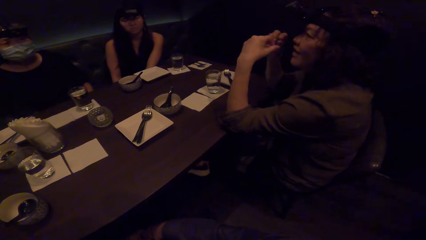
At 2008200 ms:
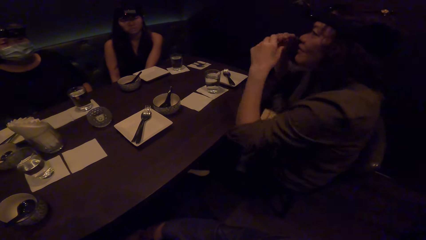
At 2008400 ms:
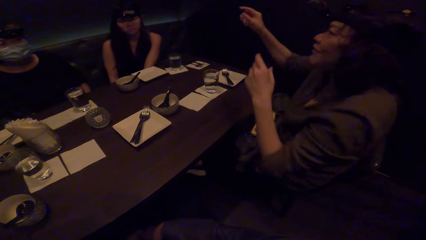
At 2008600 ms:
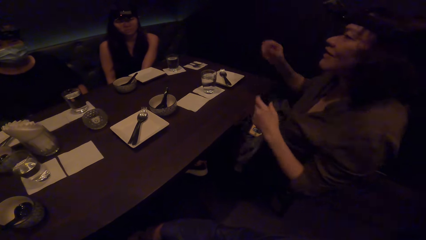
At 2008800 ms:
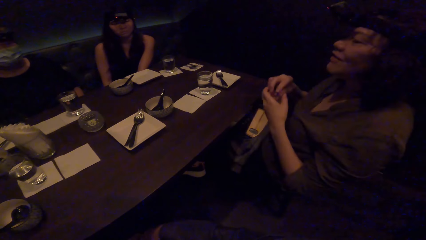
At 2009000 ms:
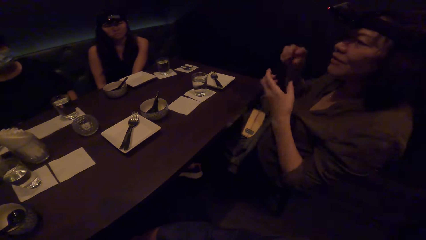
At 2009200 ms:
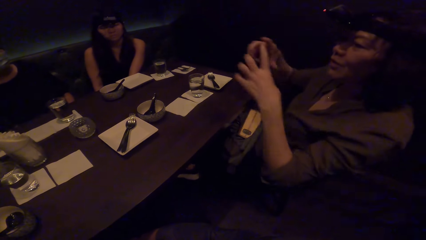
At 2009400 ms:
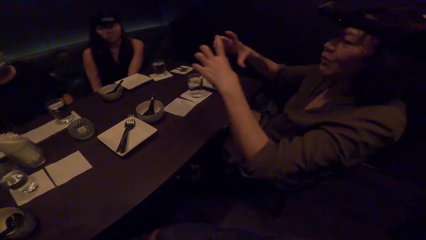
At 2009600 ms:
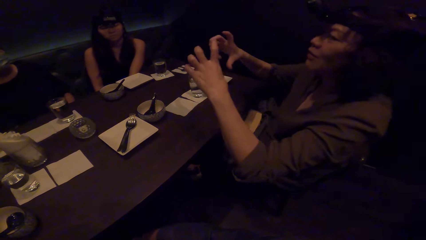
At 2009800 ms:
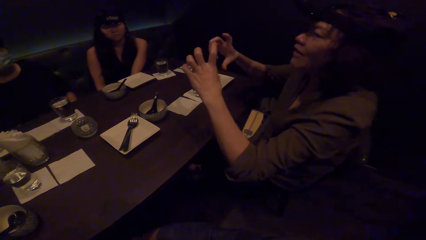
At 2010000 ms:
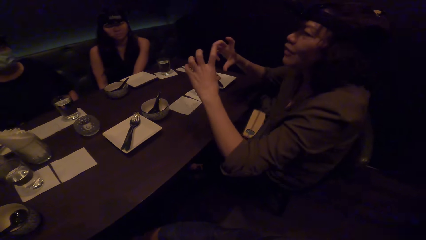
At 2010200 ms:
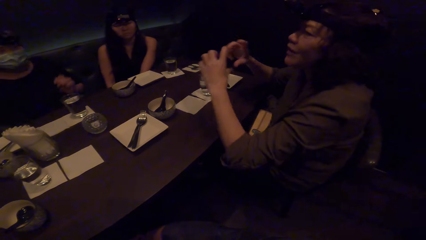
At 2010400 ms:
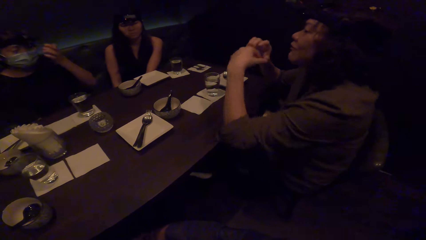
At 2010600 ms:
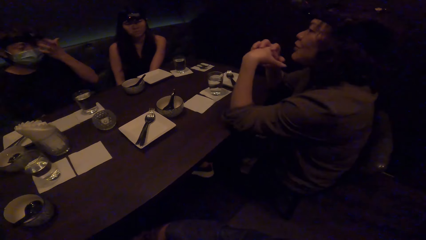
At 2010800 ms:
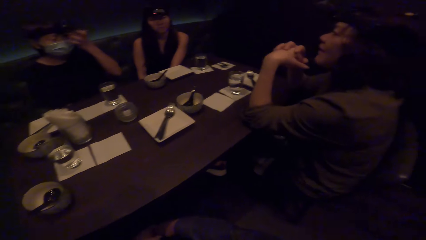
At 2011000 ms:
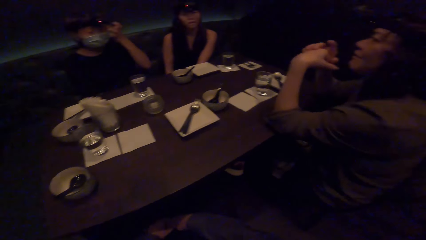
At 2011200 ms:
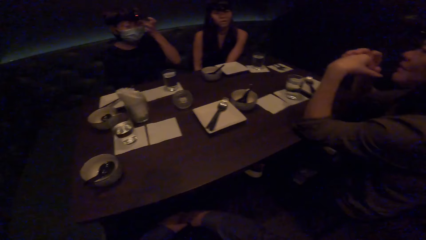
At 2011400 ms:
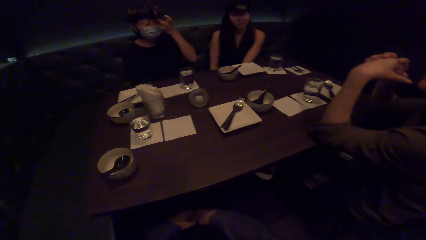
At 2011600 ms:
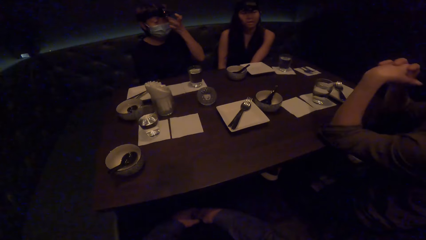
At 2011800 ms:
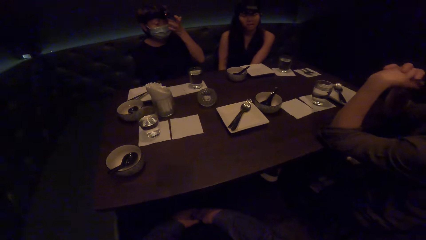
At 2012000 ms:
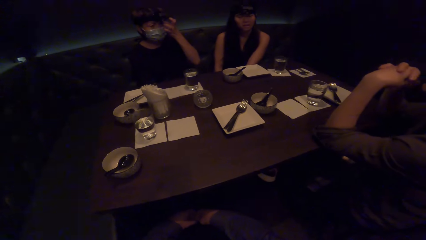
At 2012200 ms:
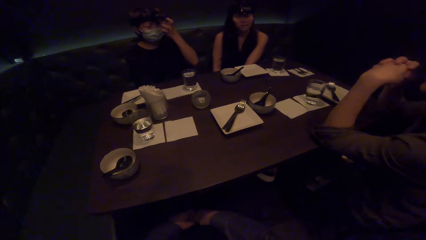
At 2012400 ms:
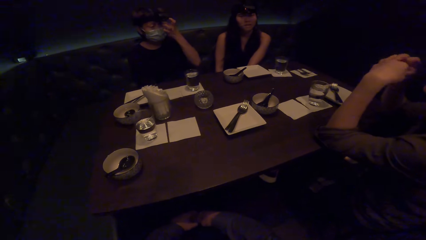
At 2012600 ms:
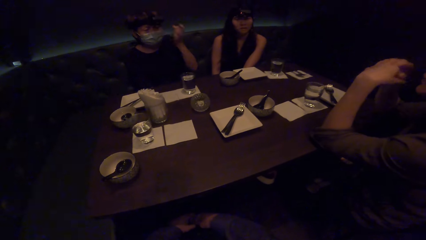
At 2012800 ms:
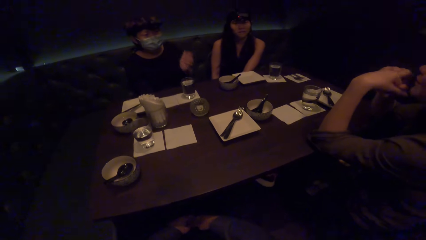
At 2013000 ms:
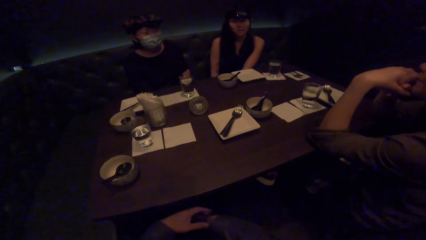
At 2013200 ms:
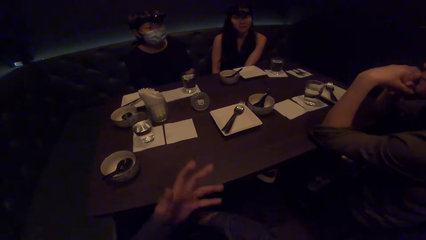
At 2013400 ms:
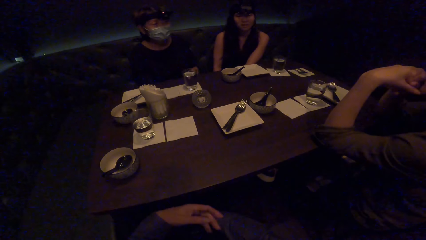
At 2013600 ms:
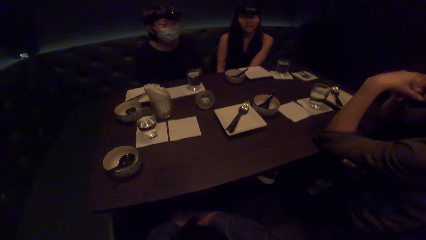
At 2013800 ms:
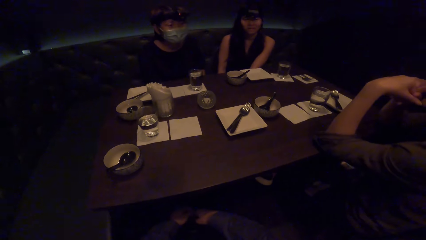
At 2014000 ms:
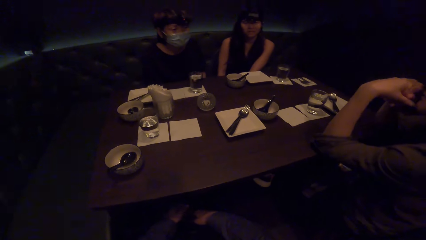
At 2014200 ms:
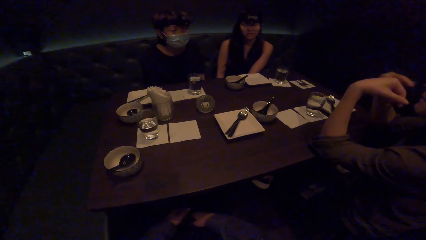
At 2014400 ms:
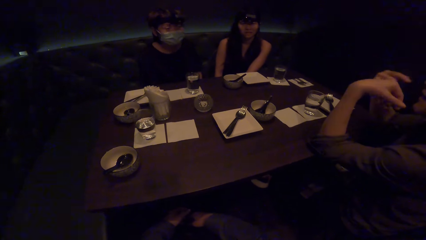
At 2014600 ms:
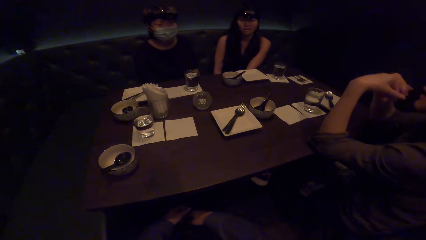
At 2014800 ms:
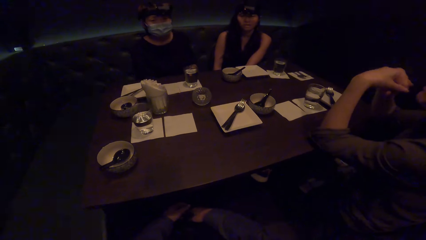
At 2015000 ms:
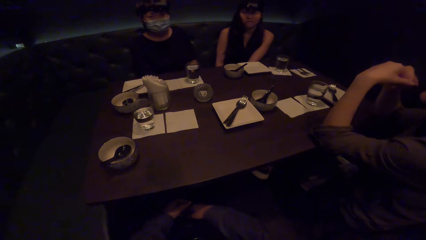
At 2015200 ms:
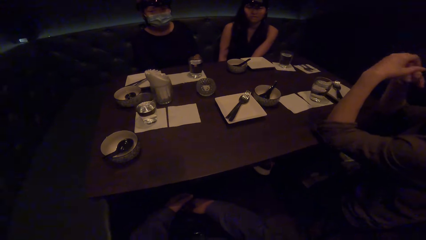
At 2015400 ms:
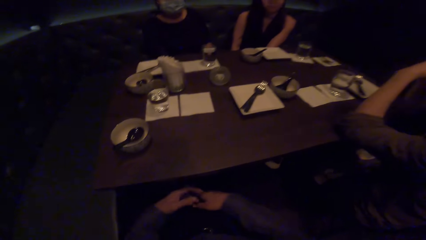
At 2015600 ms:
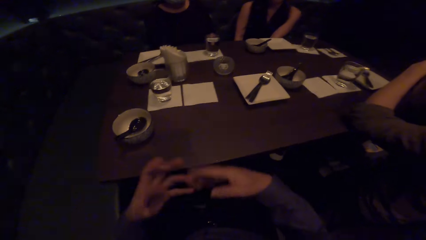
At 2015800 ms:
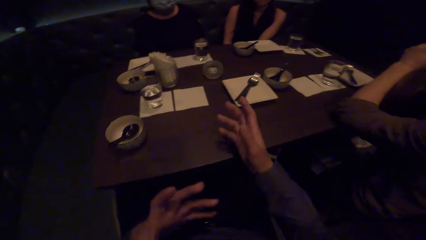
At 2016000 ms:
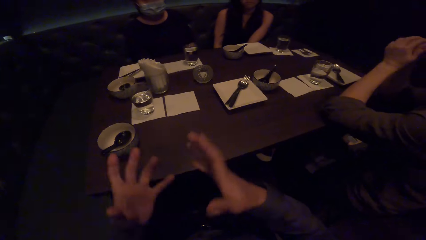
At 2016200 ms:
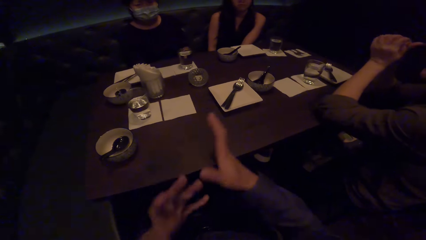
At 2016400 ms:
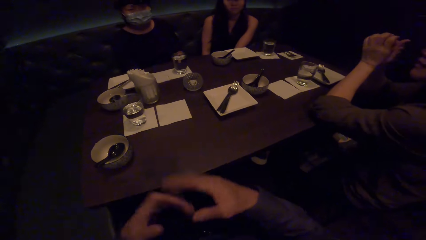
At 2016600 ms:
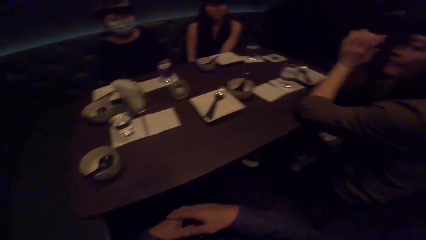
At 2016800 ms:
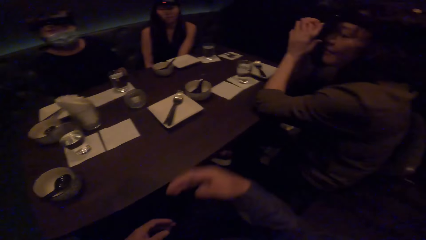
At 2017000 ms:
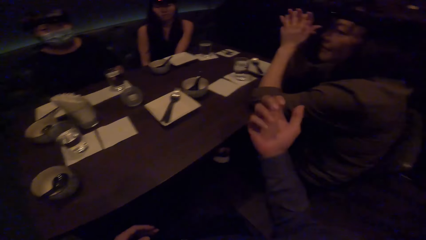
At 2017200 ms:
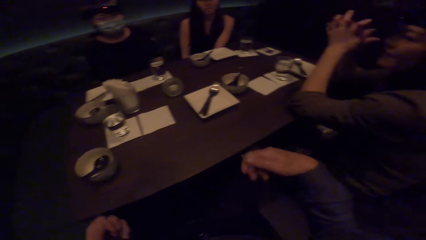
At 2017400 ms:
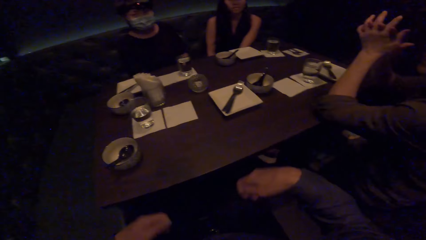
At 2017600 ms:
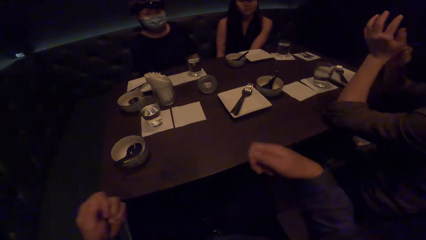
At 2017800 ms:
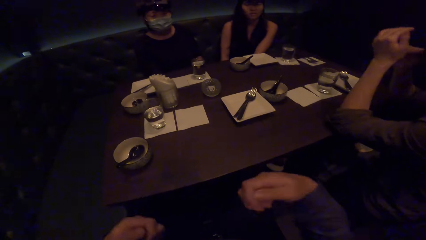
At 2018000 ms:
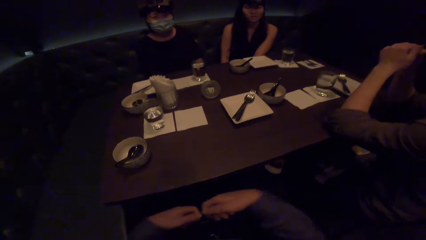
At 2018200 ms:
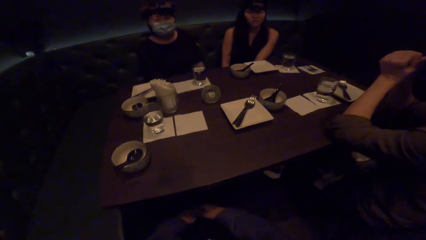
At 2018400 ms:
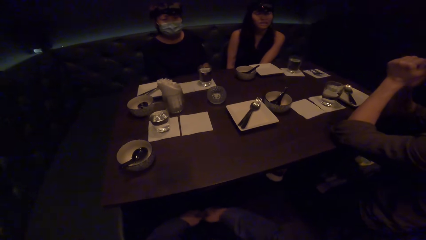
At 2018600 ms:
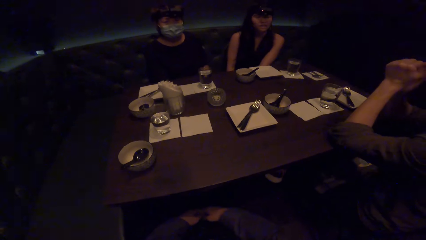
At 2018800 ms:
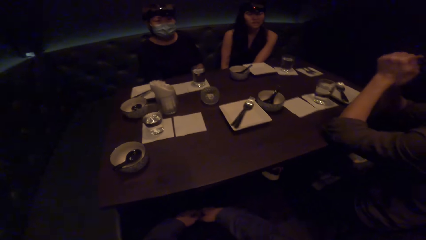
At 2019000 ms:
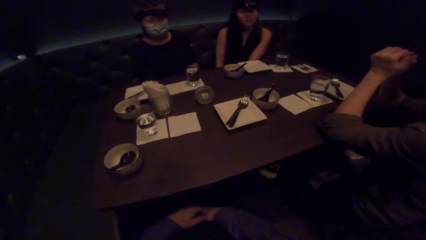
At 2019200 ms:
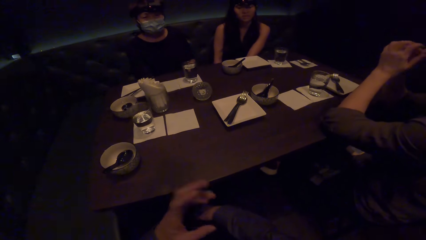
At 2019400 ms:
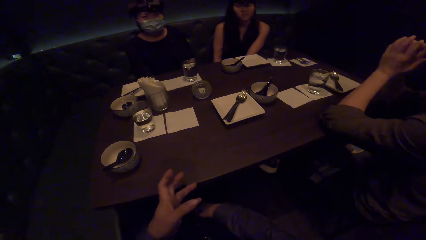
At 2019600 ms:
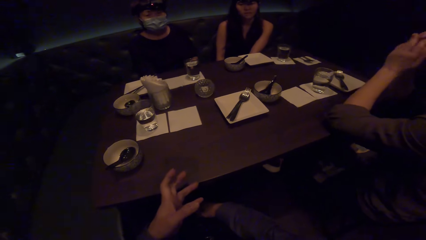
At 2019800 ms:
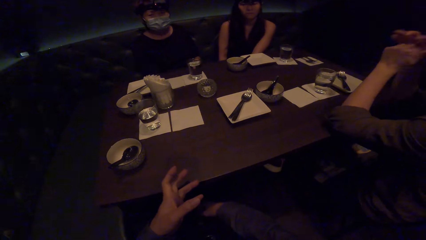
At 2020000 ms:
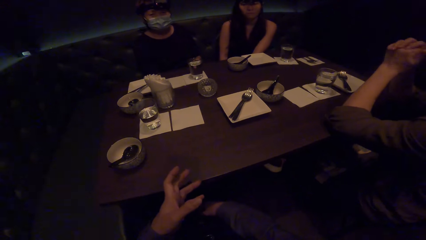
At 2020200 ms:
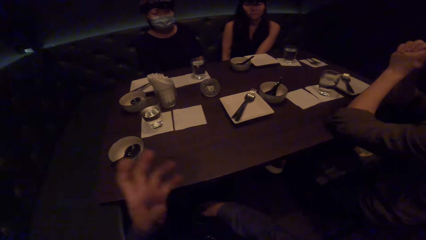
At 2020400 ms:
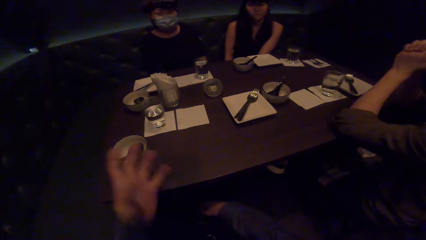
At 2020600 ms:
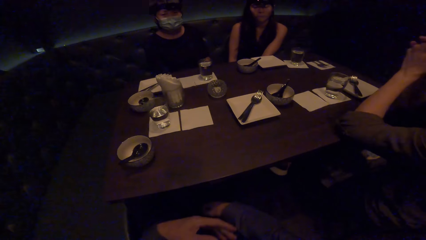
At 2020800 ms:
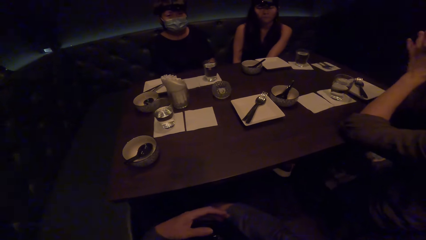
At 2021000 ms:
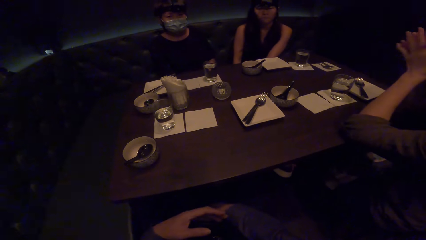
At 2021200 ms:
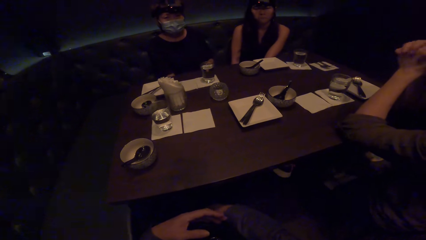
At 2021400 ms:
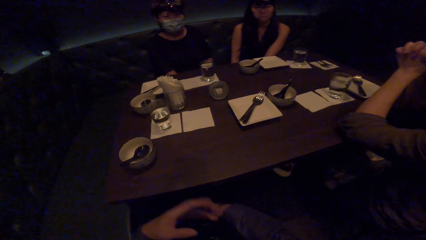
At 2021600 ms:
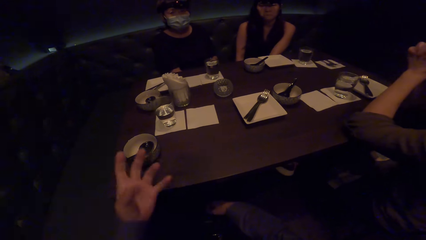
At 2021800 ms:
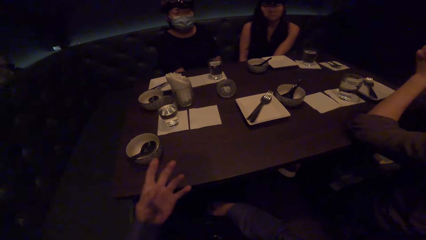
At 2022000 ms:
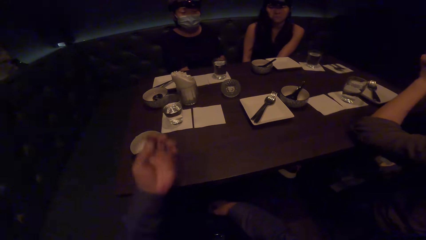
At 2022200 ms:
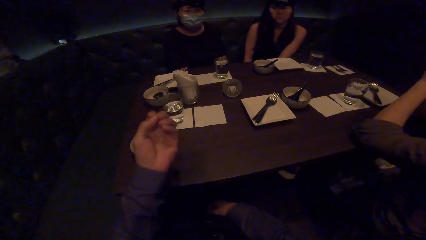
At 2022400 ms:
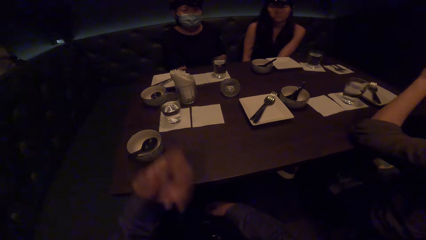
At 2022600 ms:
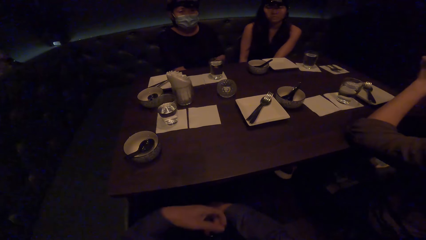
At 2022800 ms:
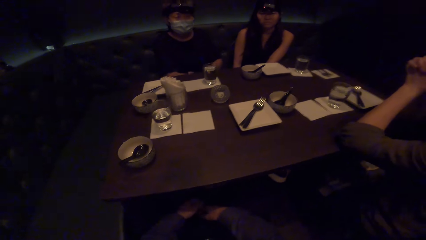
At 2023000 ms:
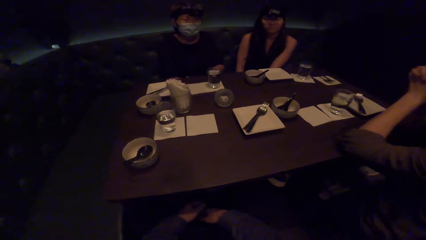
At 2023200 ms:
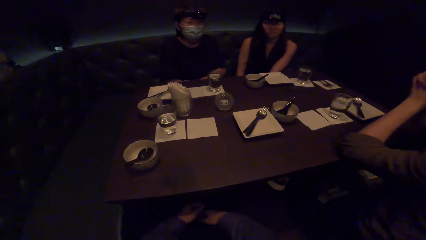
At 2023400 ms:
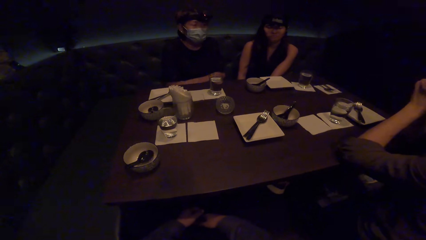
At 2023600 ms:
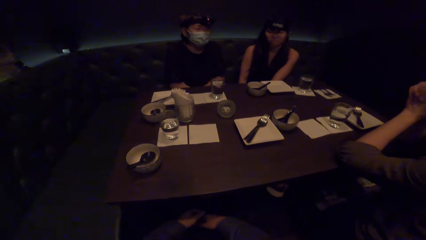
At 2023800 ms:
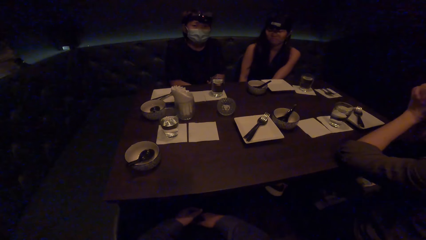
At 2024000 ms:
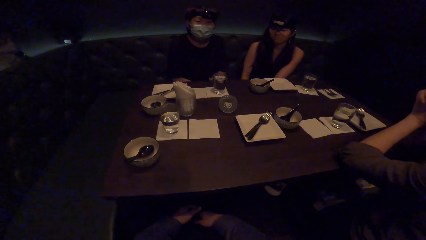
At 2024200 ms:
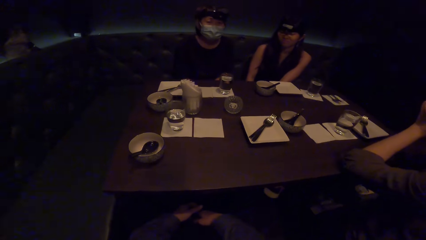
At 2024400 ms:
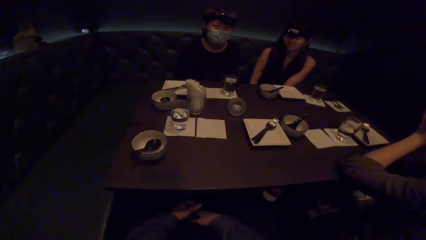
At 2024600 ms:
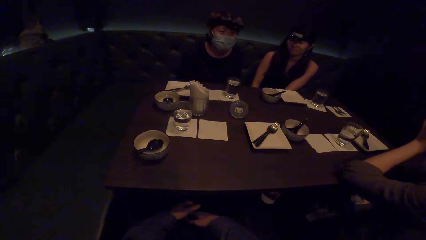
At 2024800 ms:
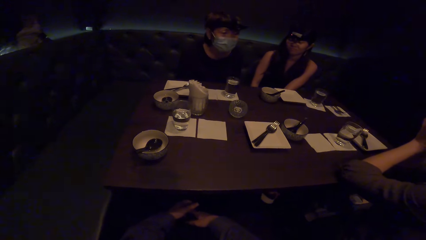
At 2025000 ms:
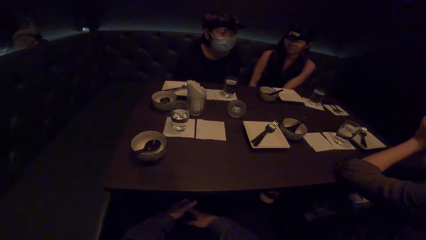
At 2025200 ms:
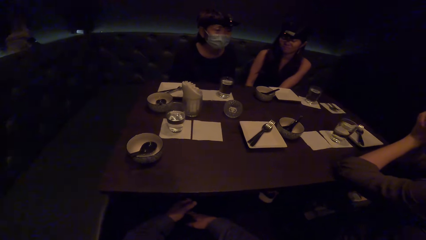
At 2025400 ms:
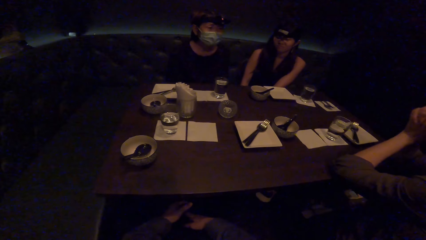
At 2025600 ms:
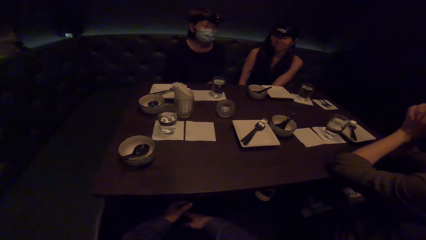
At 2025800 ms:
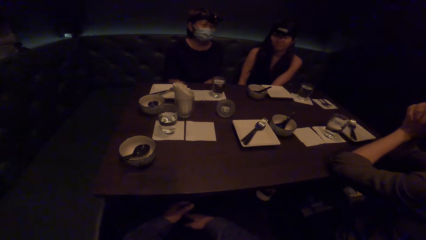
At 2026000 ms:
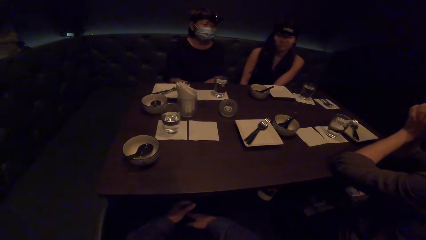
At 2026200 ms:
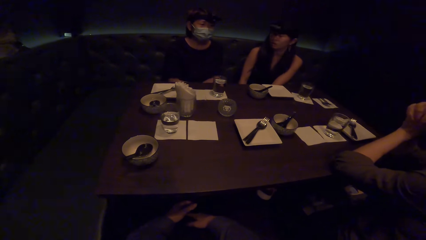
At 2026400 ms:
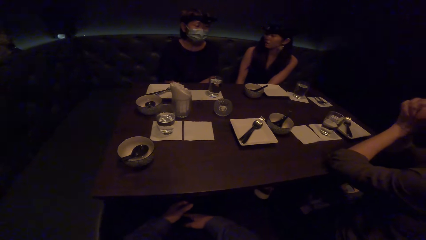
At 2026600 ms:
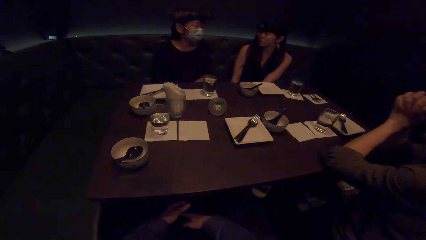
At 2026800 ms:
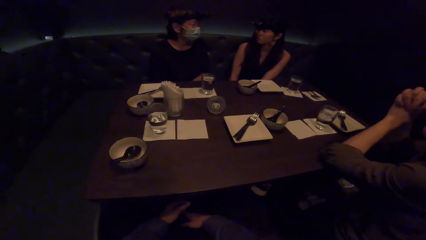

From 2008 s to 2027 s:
The camera wearer moves the hand. They look around.
